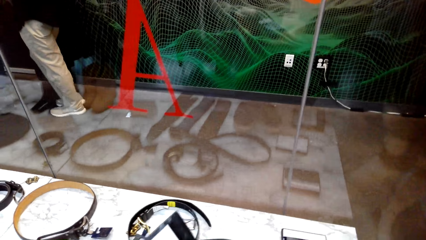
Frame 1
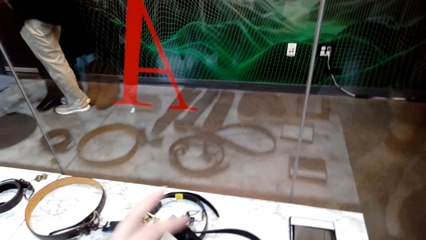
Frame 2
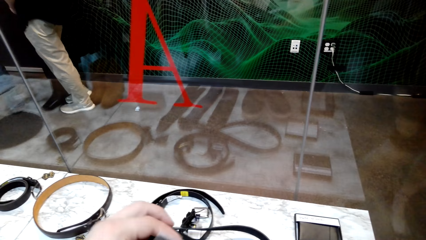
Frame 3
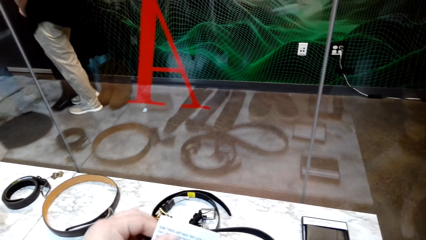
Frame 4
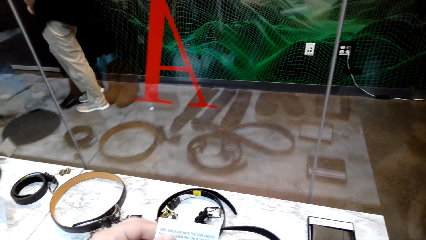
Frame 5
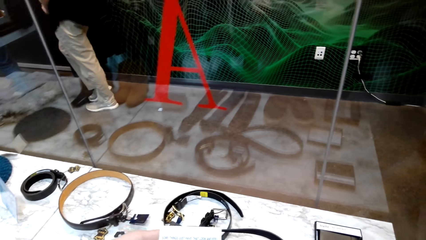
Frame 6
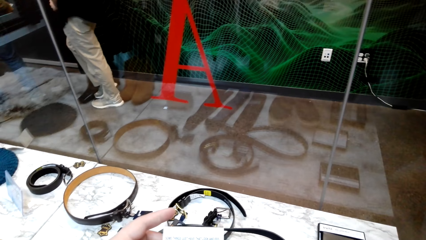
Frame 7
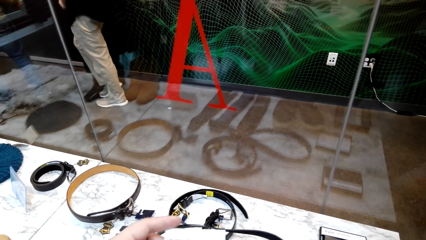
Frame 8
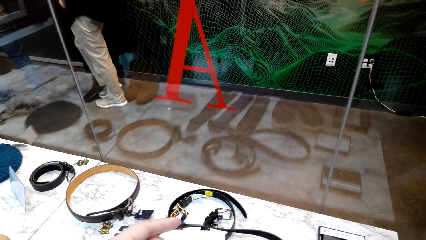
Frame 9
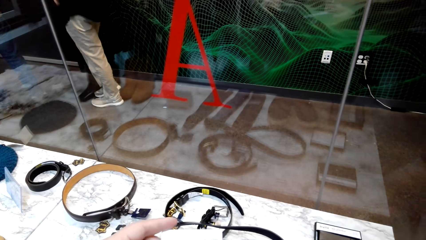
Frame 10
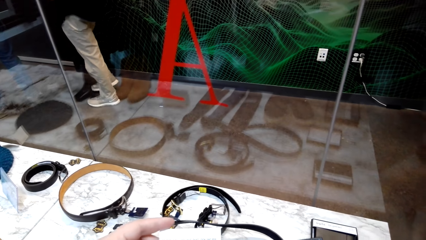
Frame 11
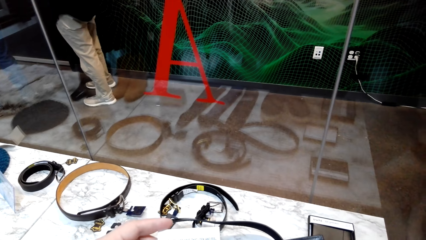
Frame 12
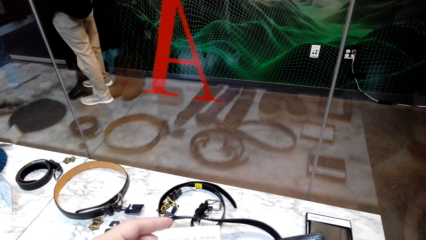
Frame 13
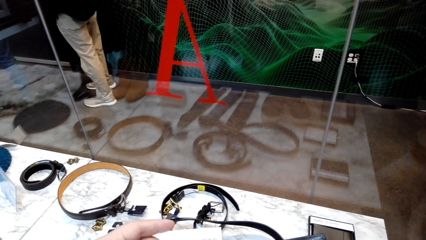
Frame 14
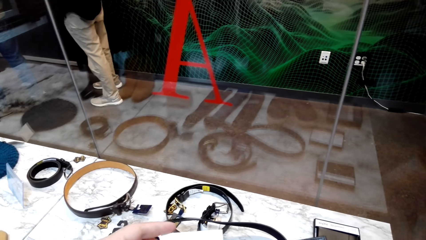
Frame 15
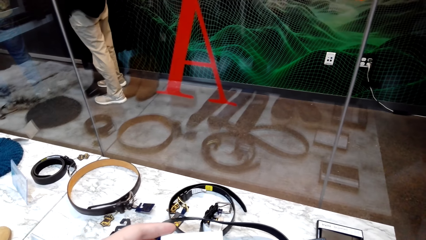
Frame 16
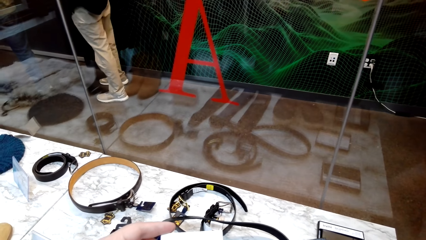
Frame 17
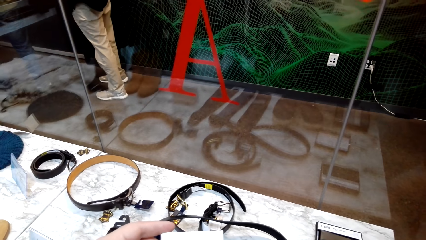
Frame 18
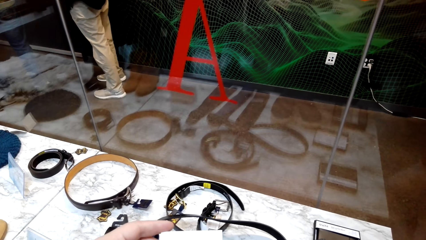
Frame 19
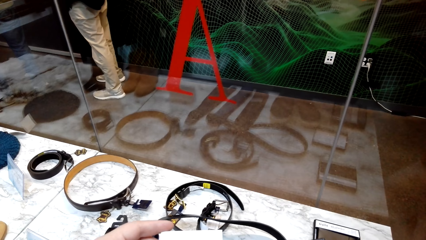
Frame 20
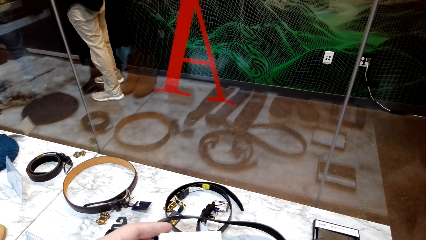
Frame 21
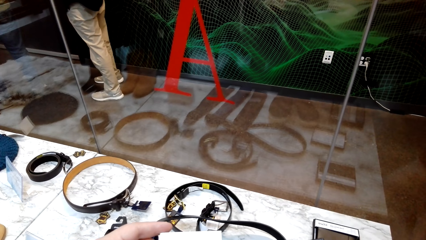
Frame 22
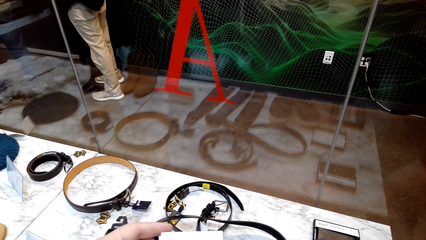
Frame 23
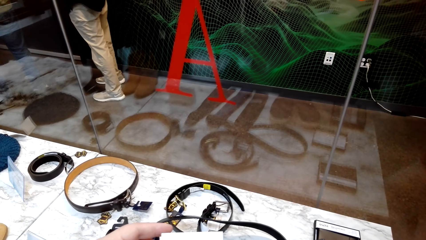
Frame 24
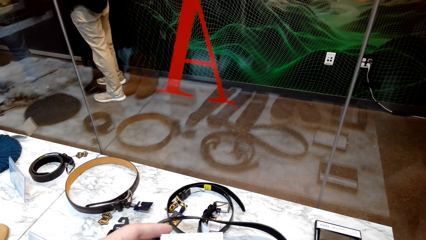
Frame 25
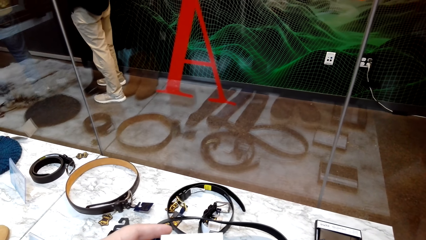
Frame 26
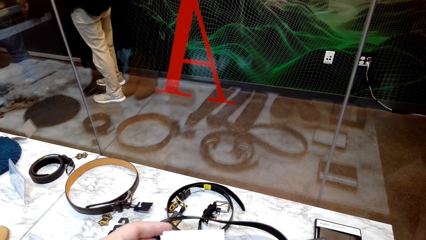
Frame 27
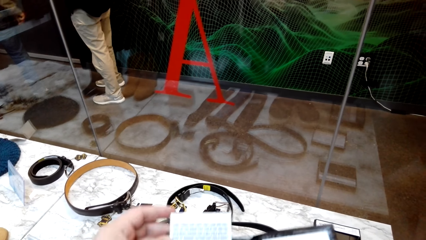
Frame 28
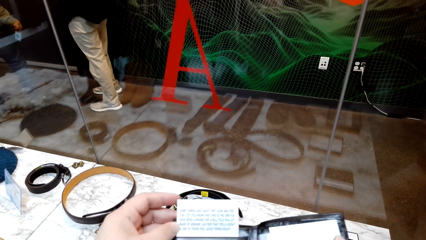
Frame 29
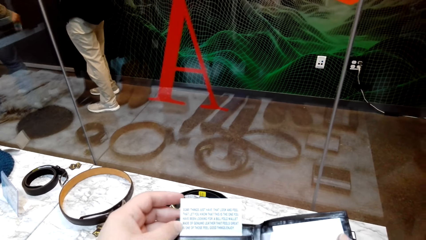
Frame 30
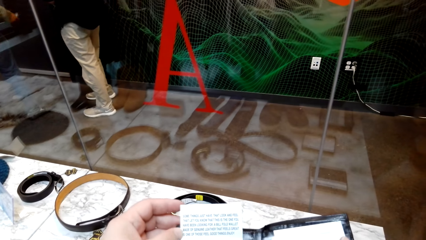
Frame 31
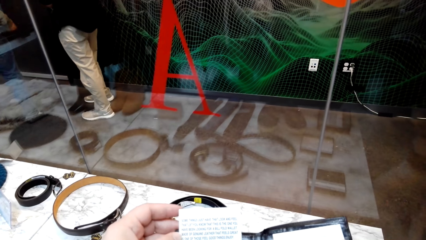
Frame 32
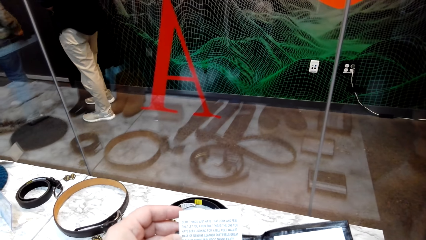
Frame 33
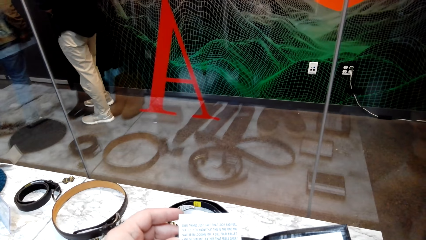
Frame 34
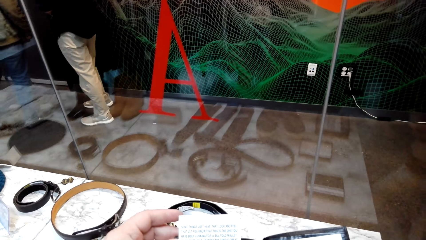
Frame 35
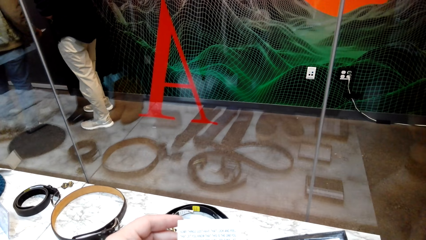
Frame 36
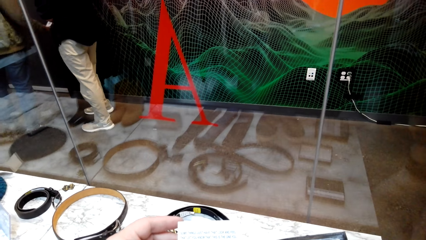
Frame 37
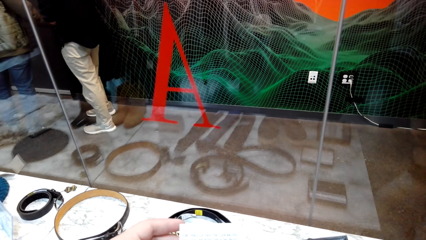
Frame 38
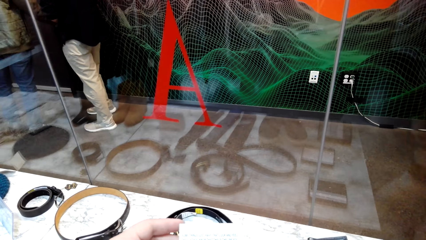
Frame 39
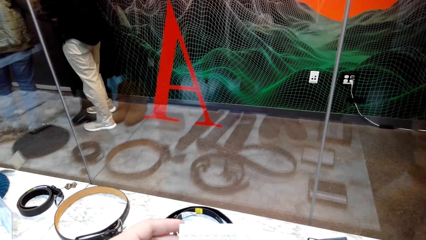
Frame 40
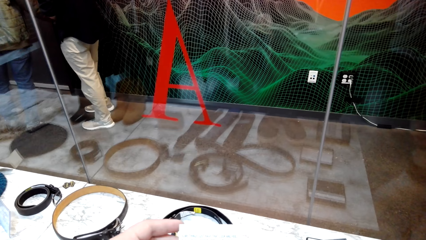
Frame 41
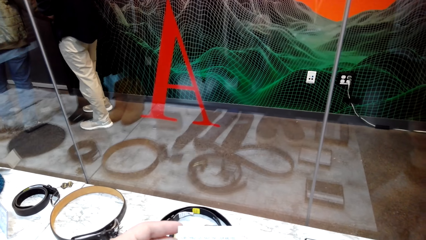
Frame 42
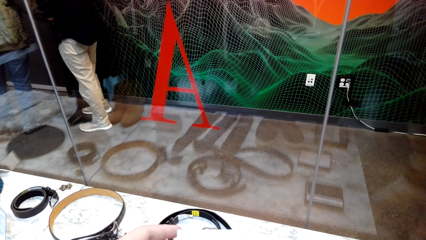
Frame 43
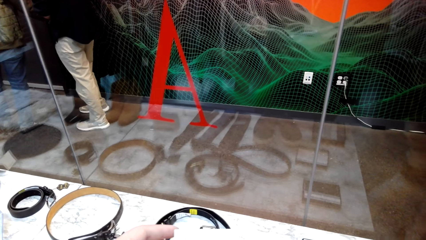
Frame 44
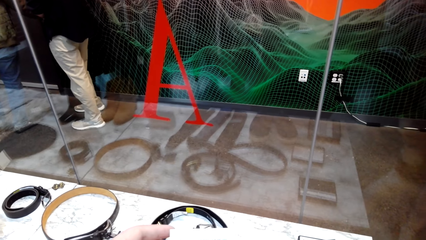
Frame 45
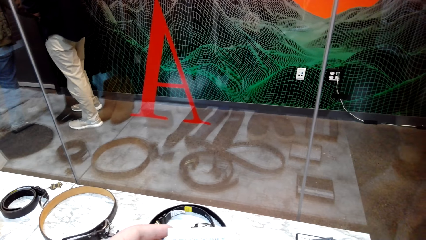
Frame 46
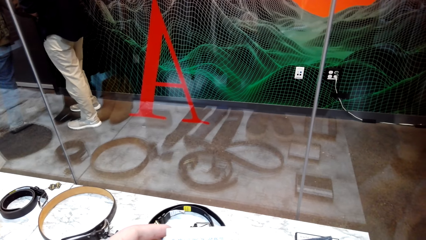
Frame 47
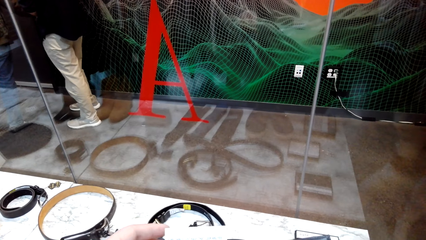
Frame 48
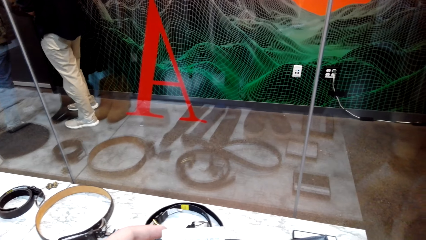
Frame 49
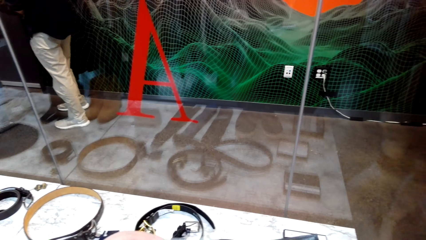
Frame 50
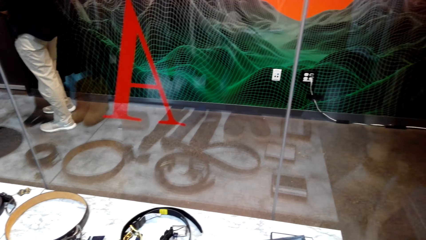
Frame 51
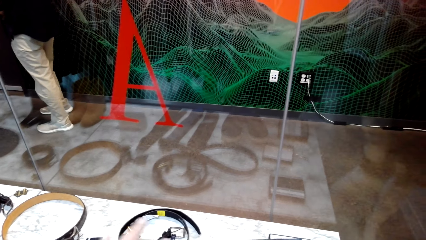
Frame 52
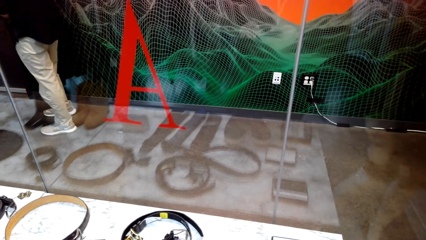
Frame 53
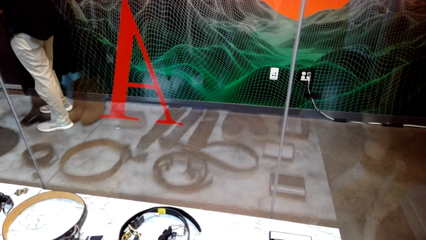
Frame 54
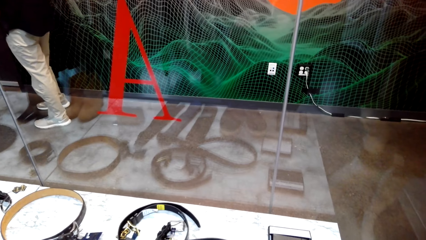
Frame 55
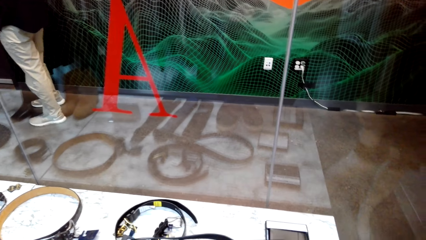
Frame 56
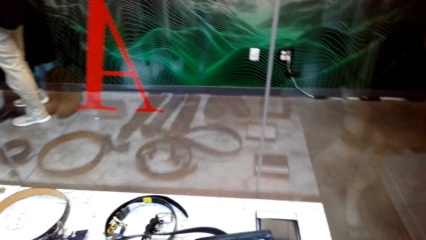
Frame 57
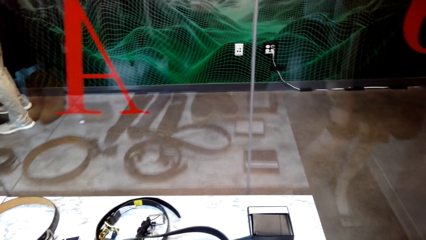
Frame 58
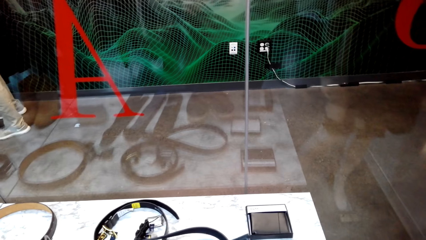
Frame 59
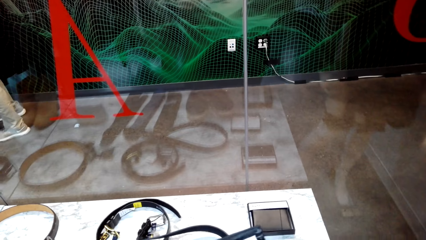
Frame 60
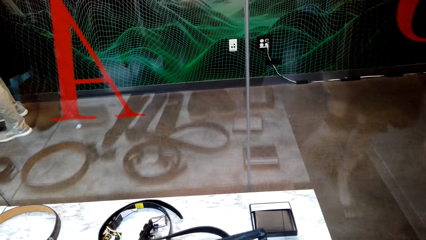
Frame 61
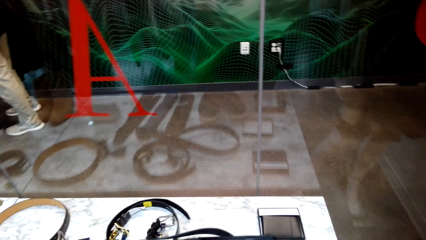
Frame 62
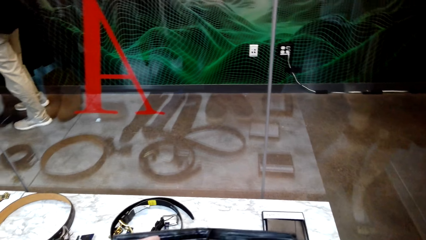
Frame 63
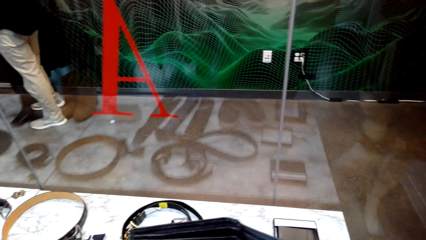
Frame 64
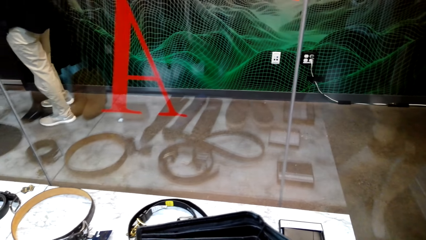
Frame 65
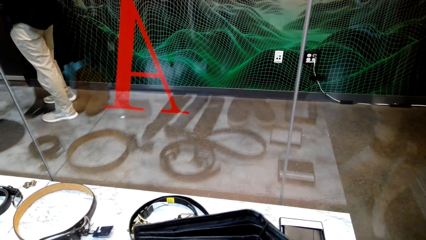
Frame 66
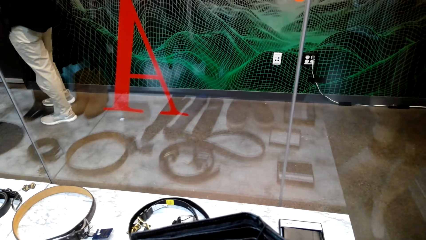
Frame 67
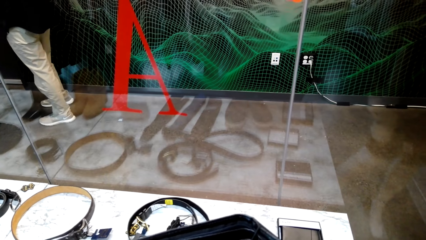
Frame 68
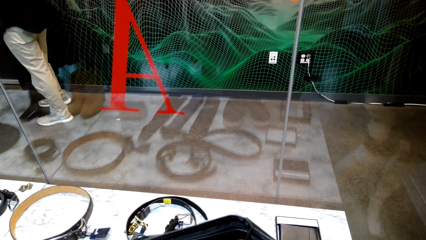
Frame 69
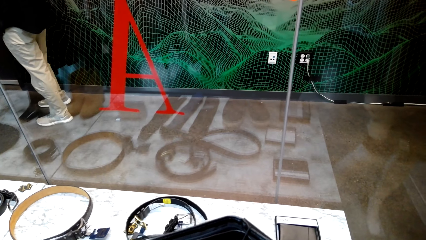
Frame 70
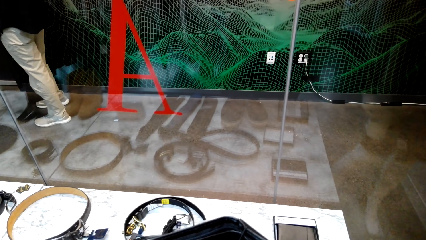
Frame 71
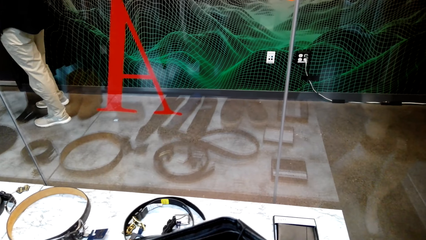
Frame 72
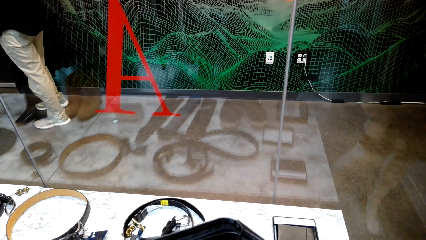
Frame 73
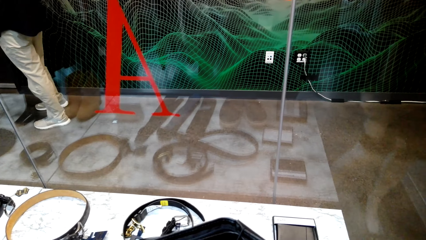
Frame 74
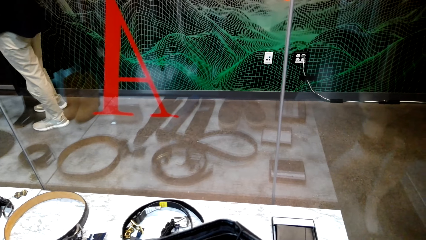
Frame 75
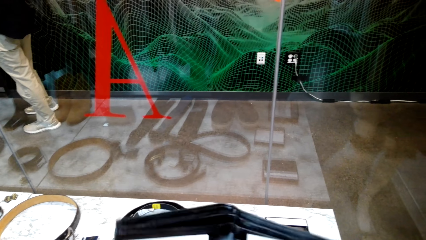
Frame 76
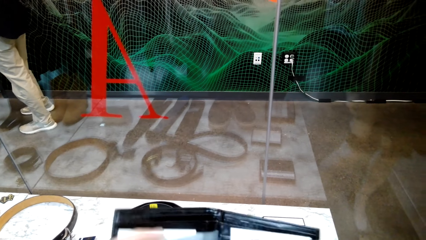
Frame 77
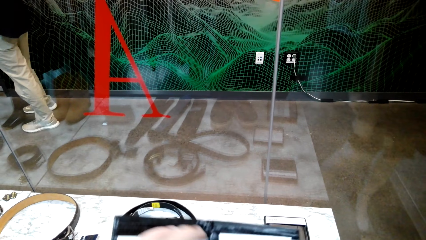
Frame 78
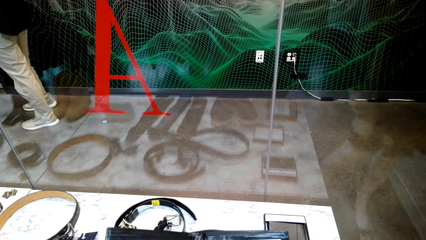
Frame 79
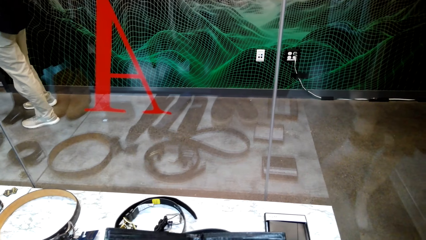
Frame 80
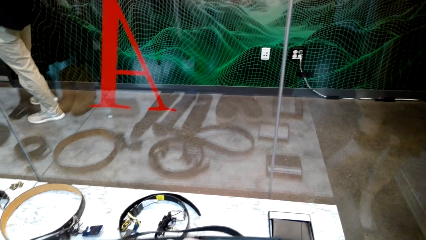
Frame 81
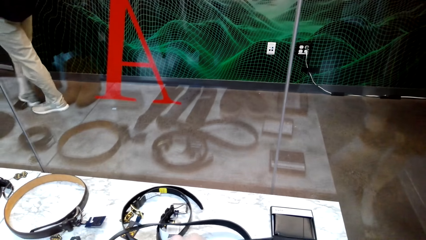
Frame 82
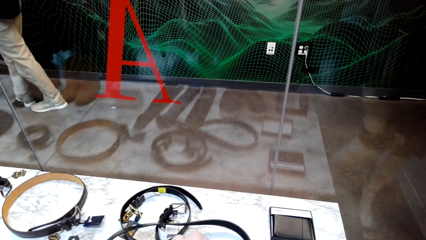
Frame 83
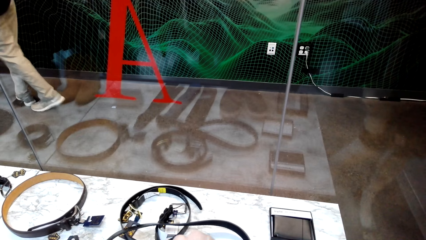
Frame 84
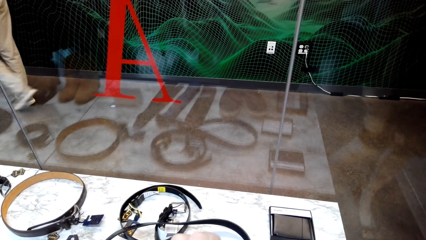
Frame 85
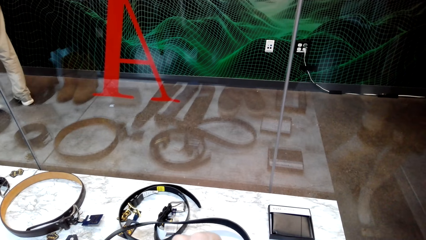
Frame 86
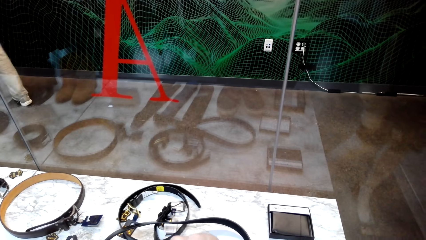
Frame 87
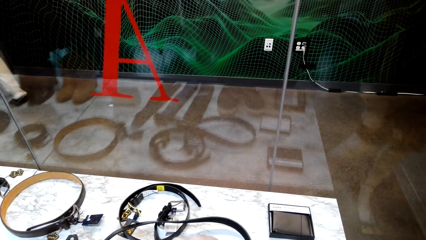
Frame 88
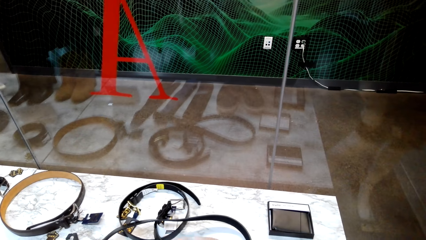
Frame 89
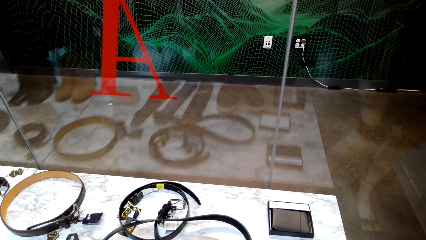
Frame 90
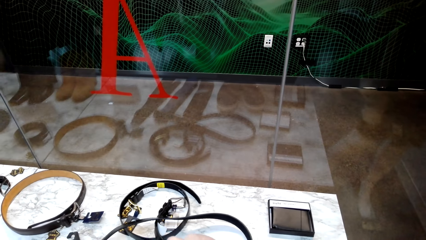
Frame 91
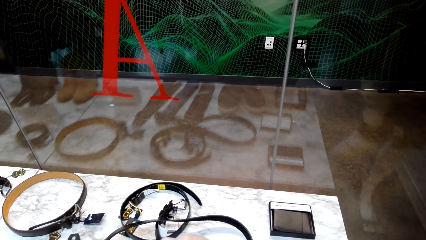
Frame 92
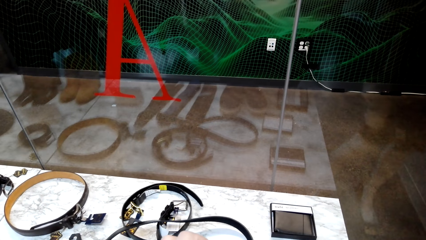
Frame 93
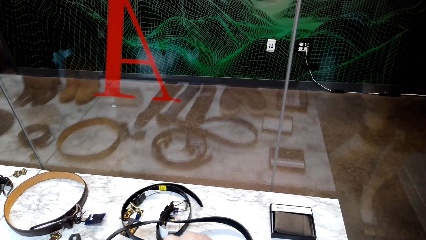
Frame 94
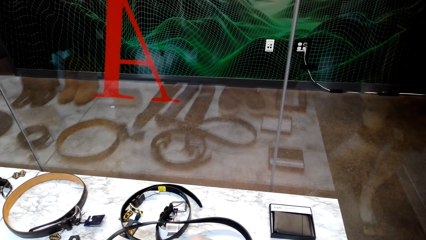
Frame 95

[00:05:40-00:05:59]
The camera wearer opens the wallet. They look at the wallet.
